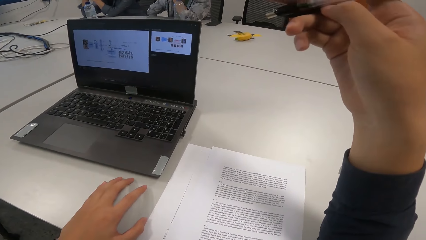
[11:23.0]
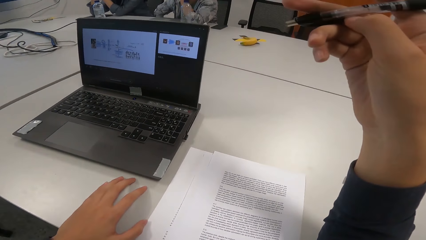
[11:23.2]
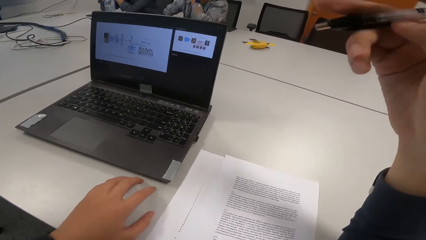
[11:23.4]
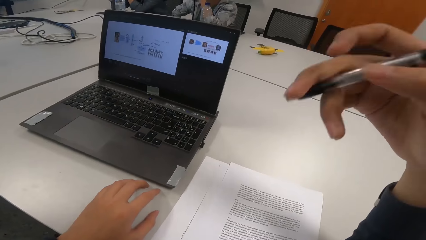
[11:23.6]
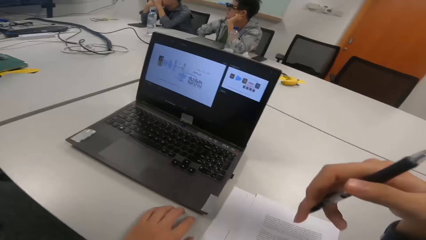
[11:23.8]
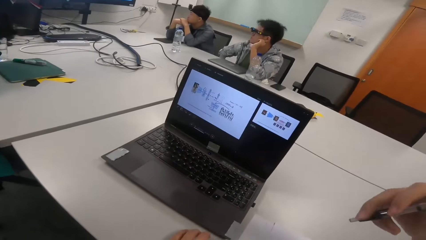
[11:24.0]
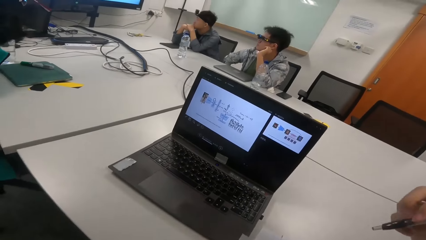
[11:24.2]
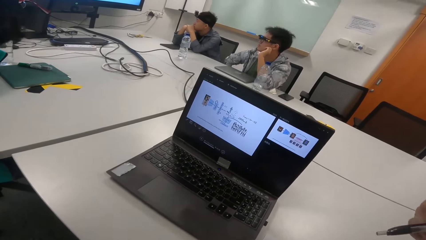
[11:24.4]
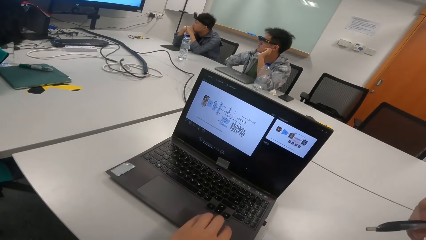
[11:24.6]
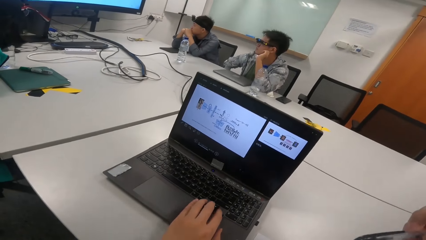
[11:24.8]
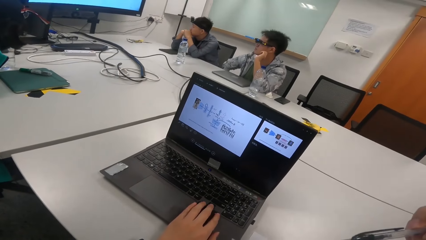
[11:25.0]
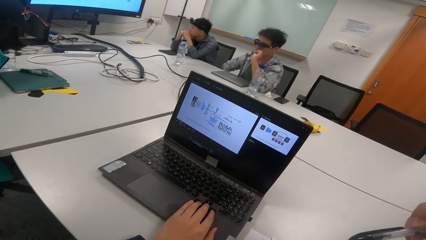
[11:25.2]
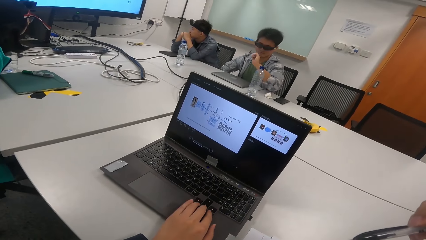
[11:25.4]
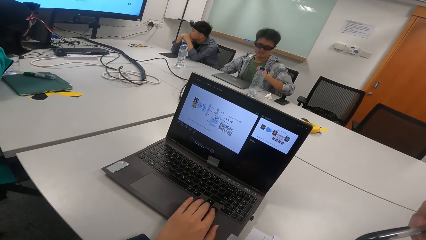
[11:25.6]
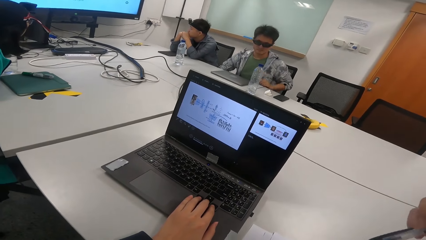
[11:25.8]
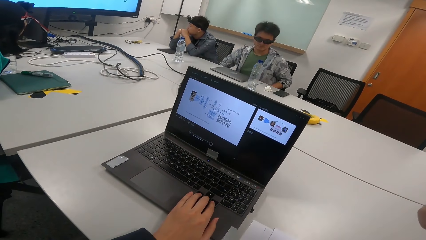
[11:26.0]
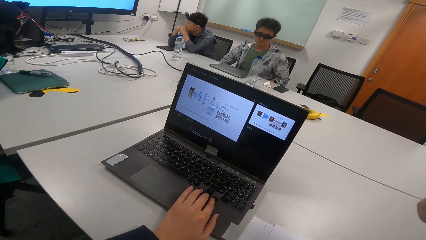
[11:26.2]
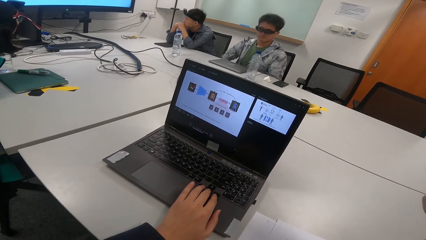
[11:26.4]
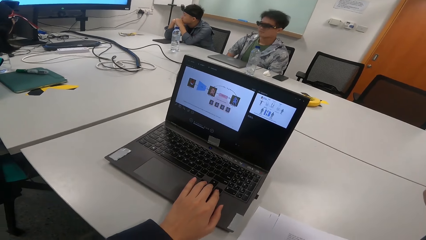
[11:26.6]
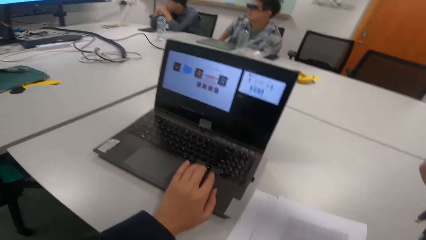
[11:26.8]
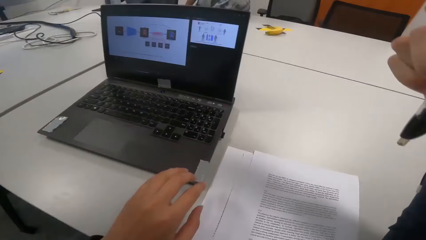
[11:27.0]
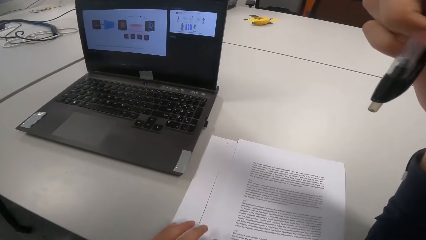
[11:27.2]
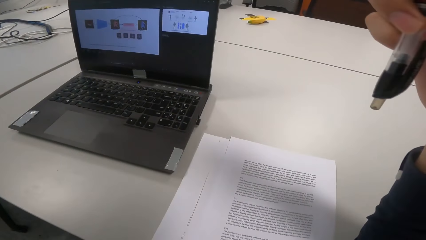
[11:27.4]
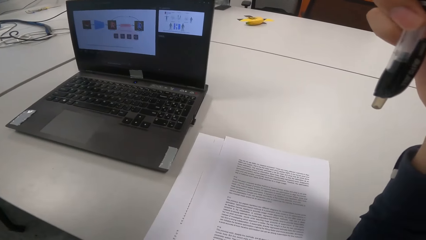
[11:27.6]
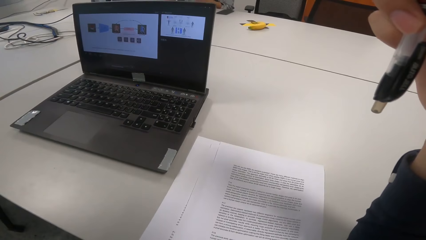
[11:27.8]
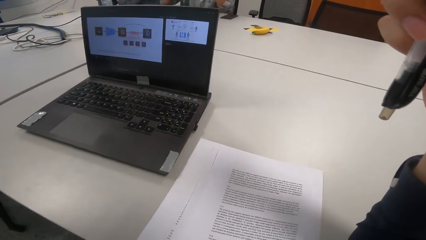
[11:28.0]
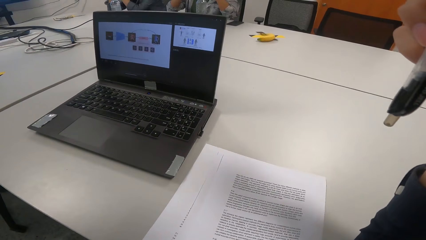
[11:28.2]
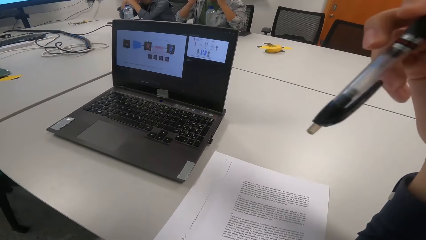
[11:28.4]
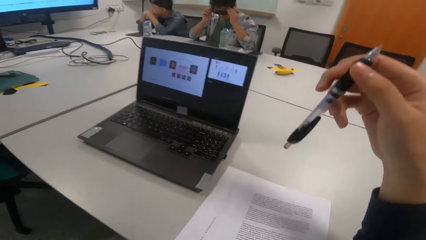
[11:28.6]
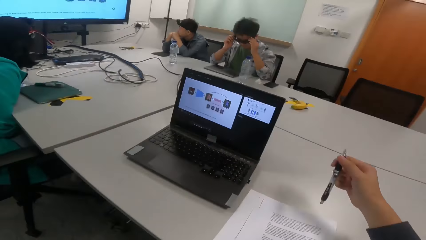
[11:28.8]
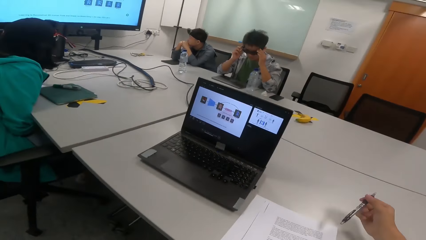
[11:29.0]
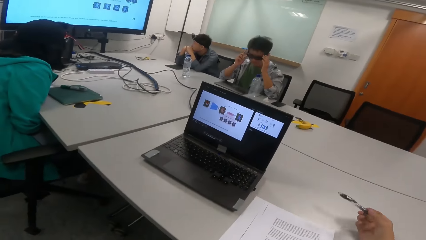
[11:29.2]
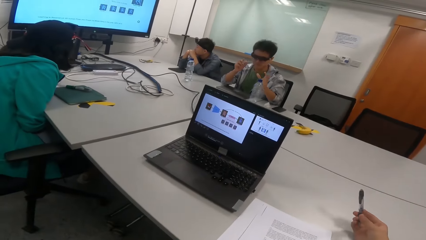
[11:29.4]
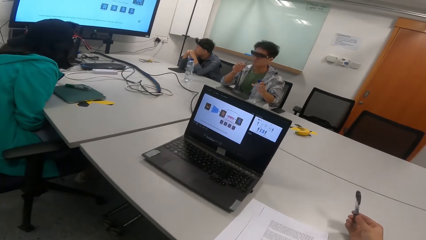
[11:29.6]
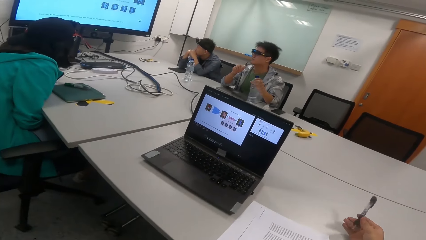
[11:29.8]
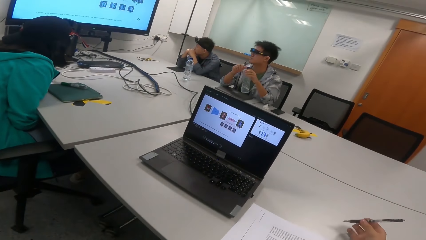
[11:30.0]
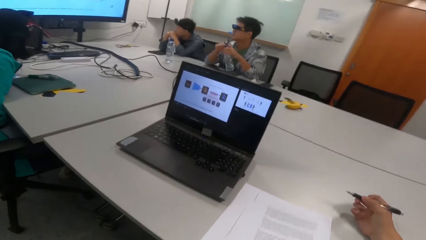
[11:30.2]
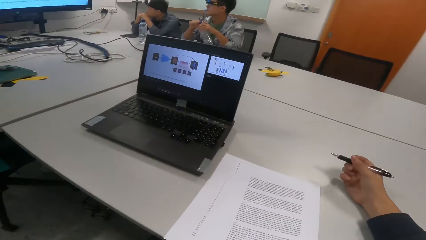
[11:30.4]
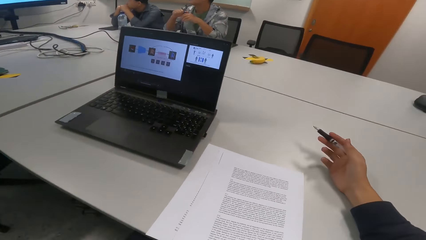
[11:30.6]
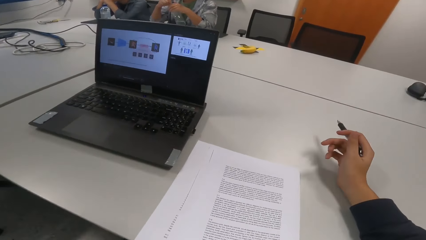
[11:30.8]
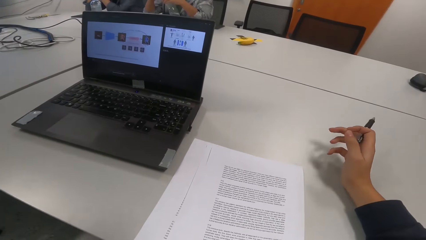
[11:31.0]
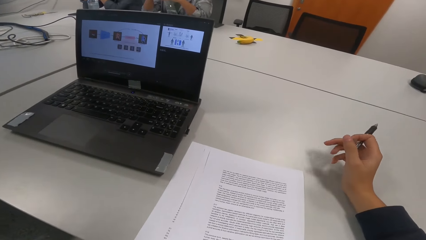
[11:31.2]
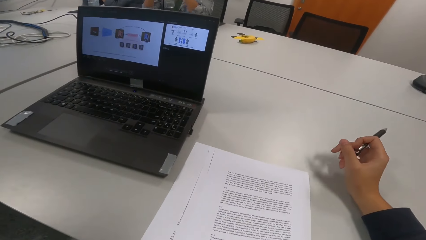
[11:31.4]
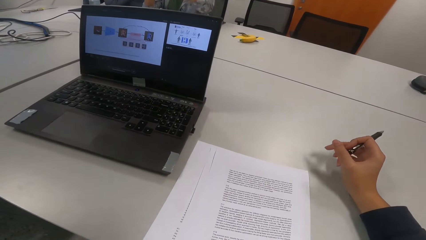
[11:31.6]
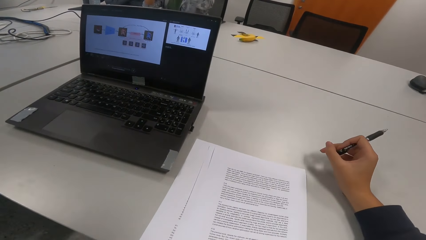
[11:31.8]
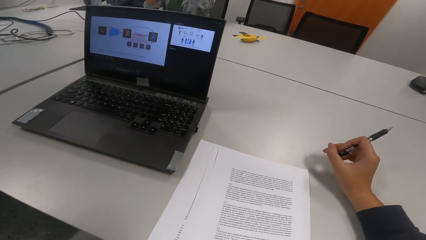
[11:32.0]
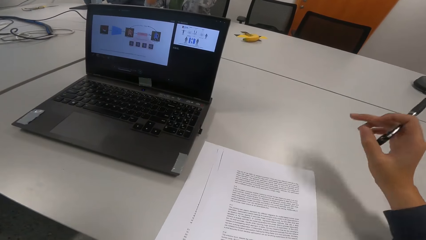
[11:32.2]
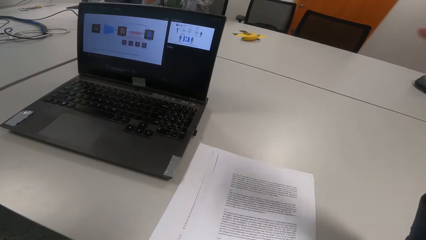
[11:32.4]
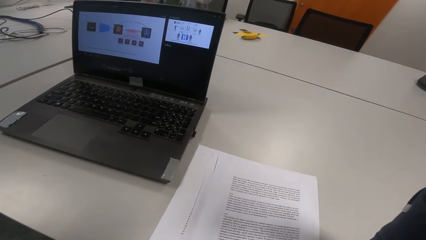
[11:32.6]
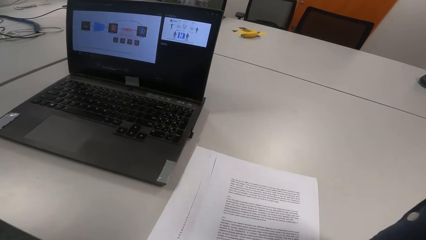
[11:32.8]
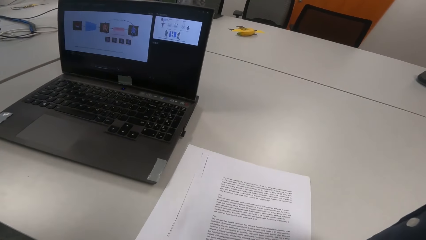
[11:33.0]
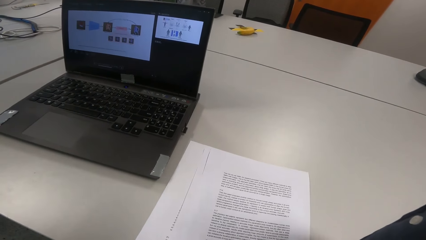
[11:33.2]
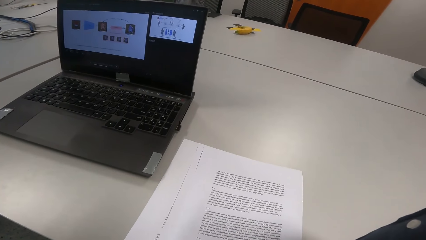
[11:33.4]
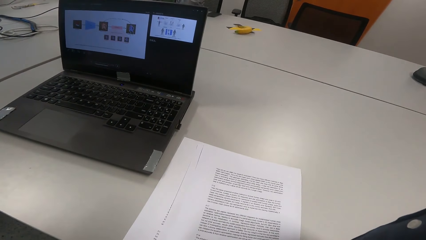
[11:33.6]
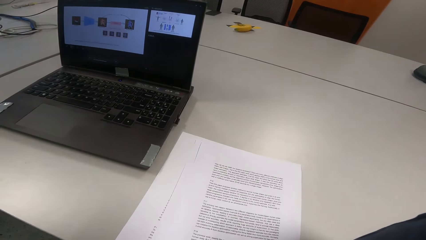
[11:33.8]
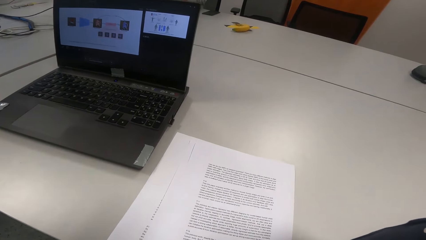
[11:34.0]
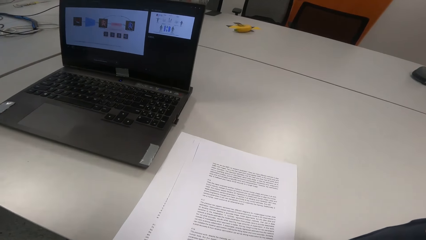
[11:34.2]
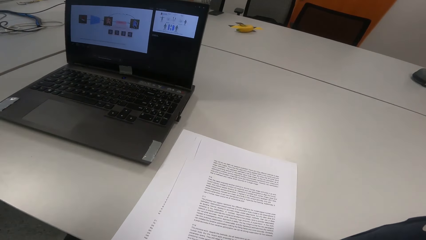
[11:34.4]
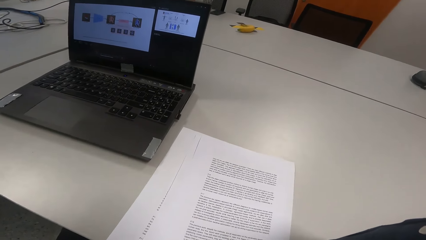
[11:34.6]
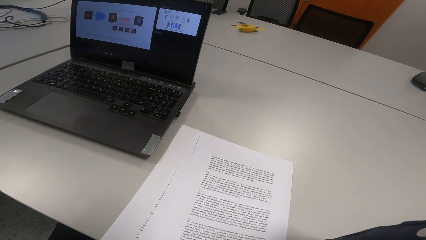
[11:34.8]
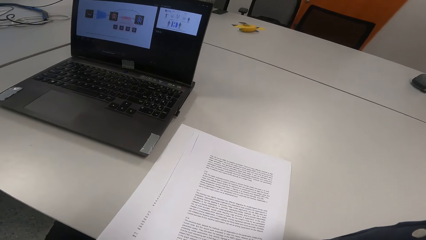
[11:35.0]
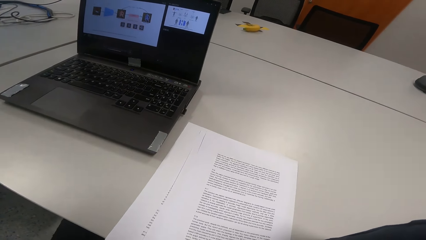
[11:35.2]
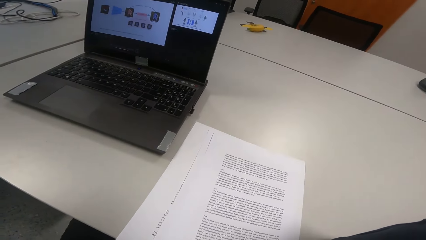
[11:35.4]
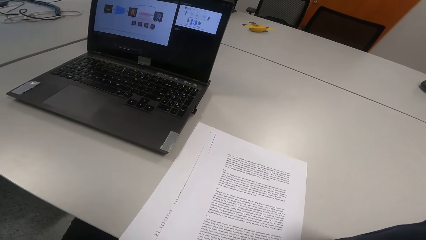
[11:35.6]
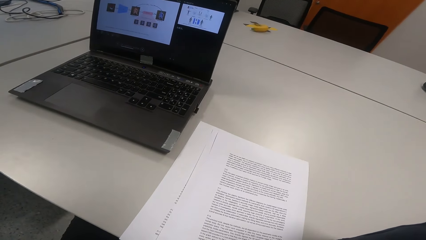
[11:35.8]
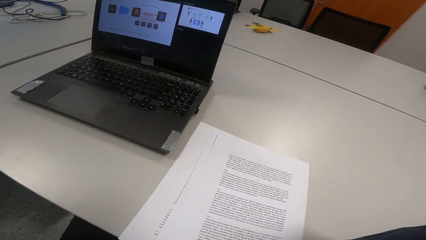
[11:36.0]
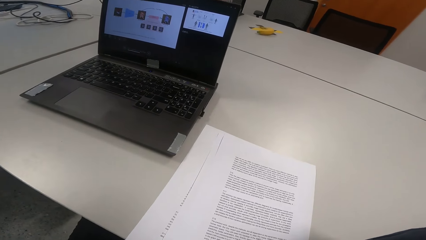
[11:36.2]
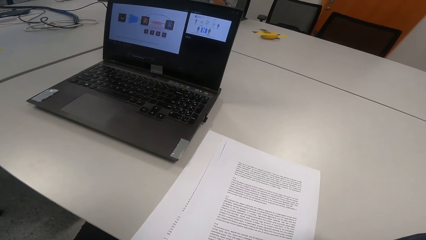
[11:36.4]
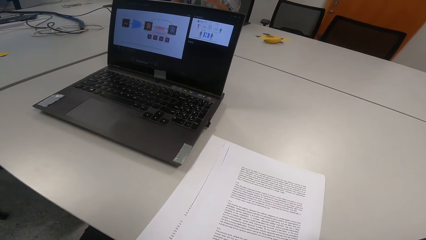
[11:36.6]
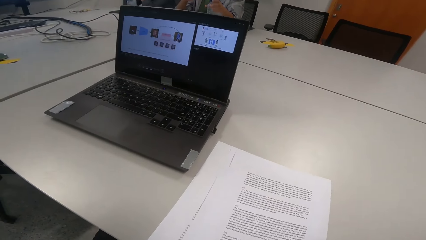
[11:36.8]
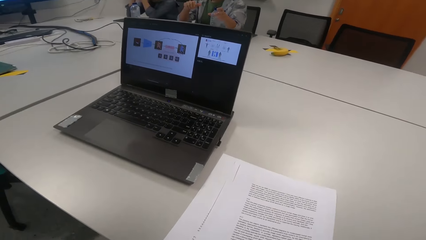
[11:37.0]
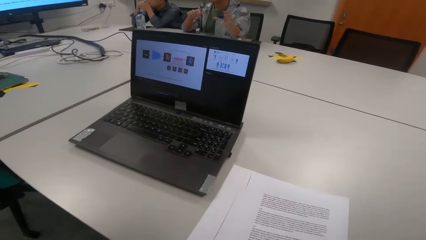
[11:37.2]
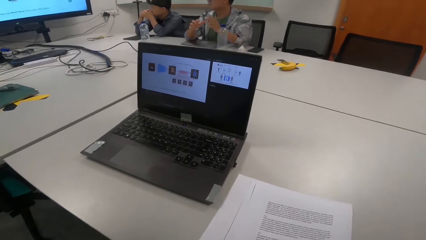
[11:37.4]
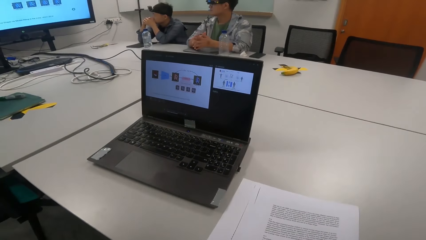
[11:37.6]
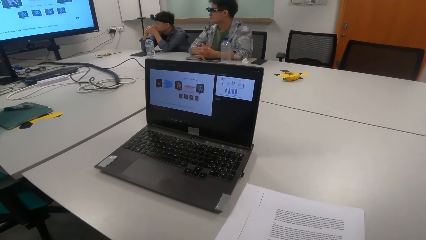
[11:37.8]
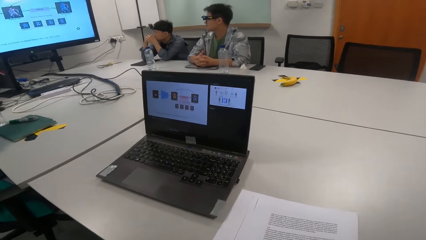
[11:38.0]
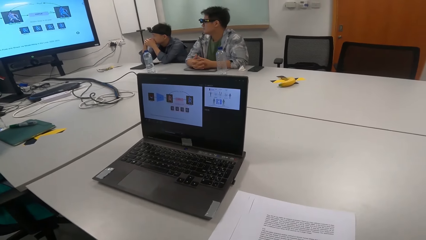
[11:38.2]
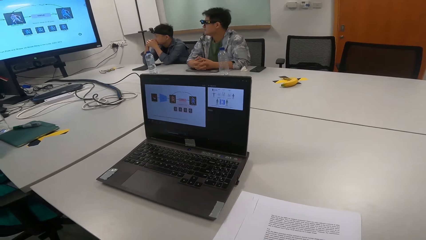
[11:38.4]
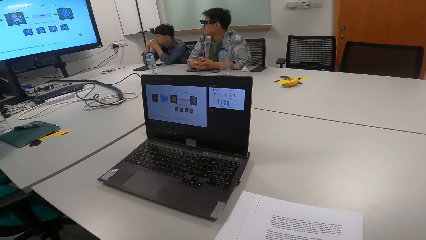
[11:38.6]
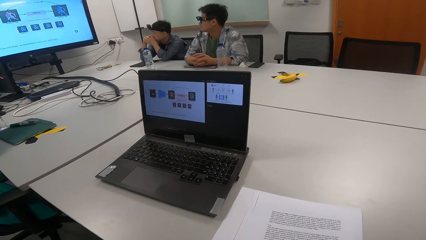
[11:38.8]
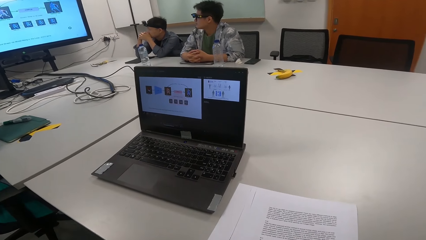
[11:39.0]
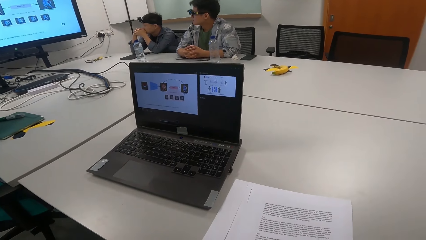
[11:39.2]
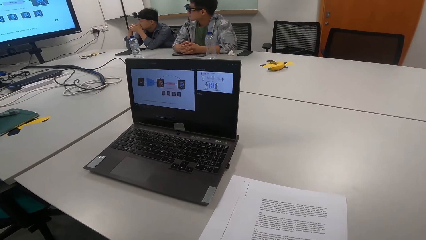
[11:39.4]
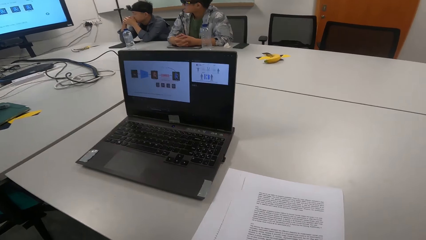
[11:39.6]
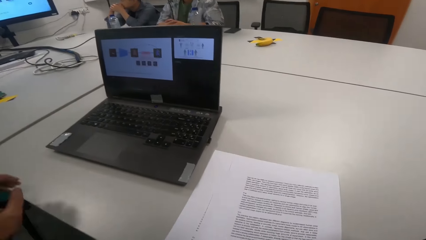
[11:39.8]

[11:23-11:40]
The camera wearer operates the laptop. A man adjusts the sitting position. The camera wearer touches the keyboard of the laptop. The man adjusts the specs and touches the glasses. The camera wearer reads a presentation to the man and two other men. The man picks up a bottle and opens the bottle. A person touches the water bottle. The man drinks water and places the bottle on the table. The man puts his hands together.
